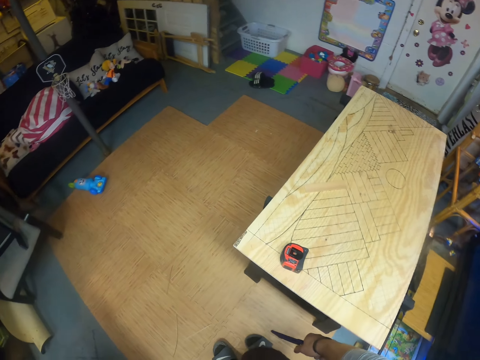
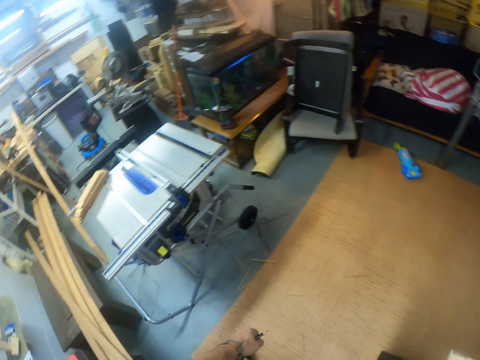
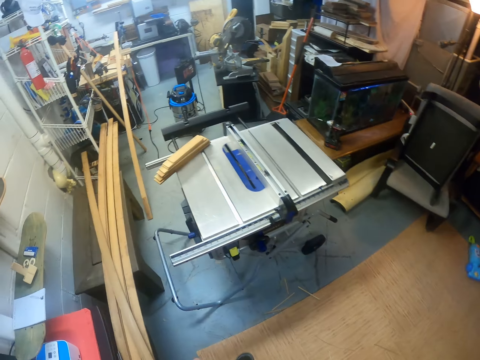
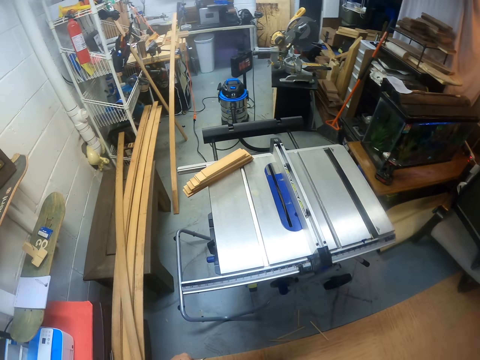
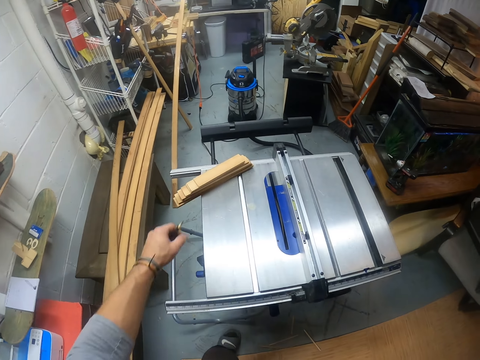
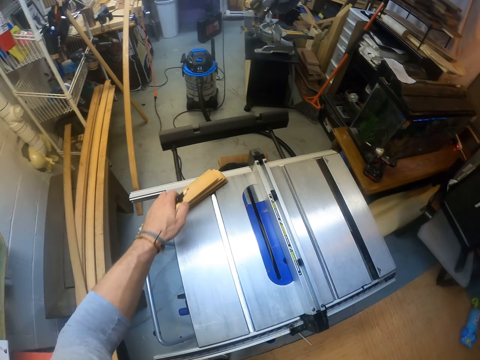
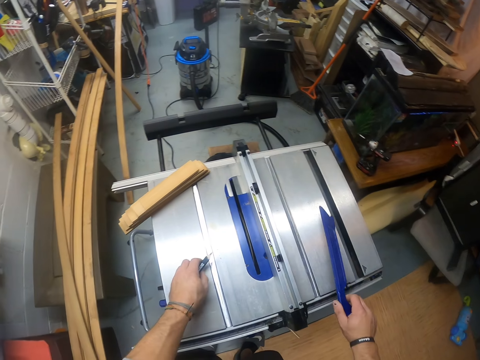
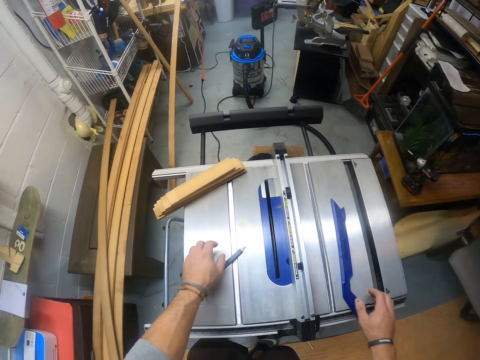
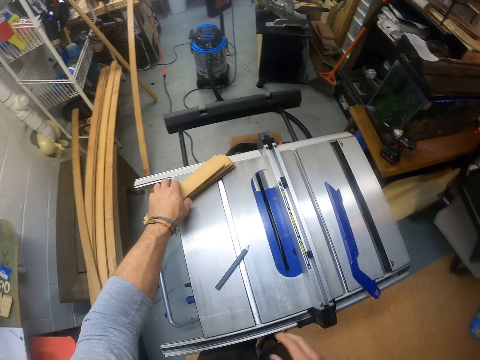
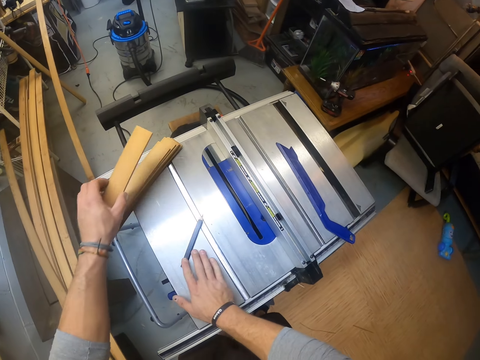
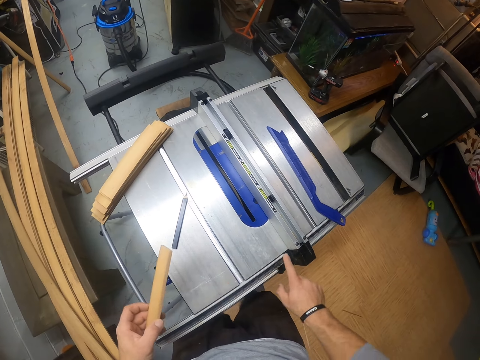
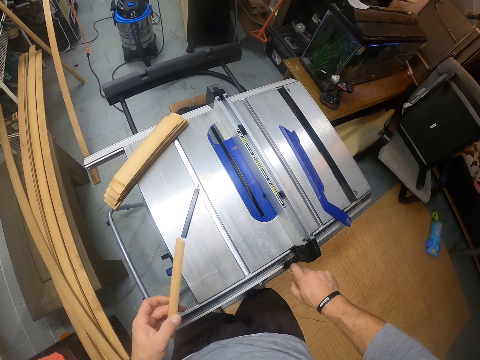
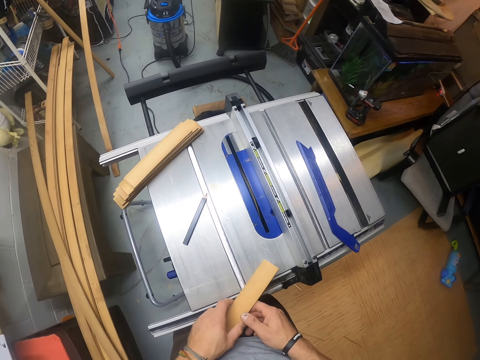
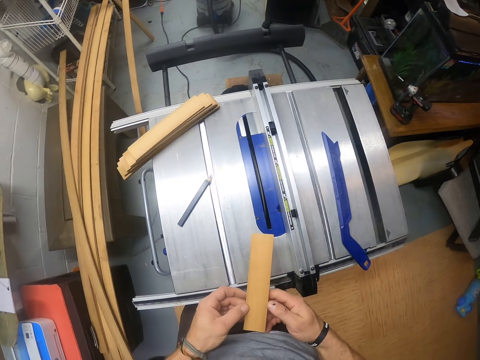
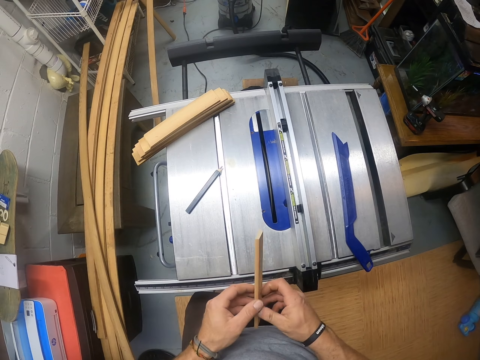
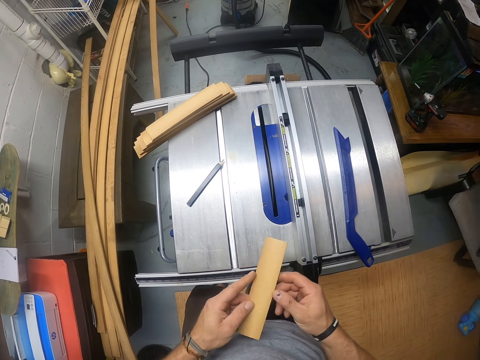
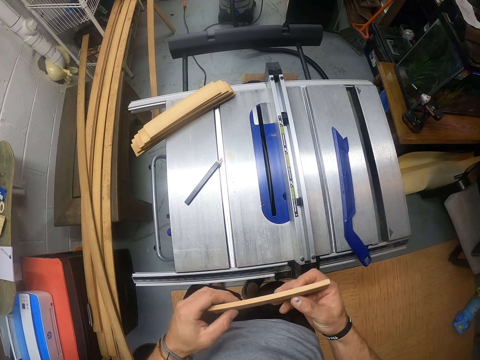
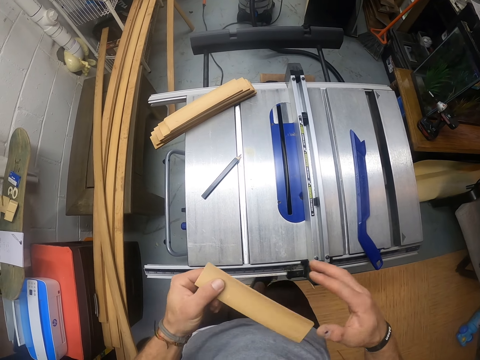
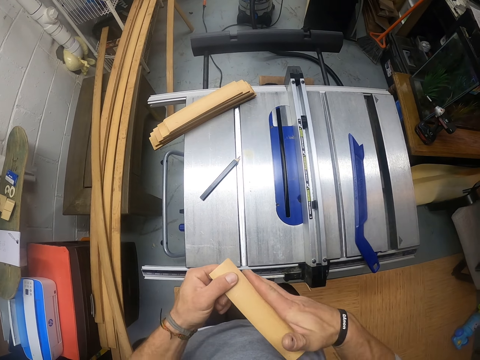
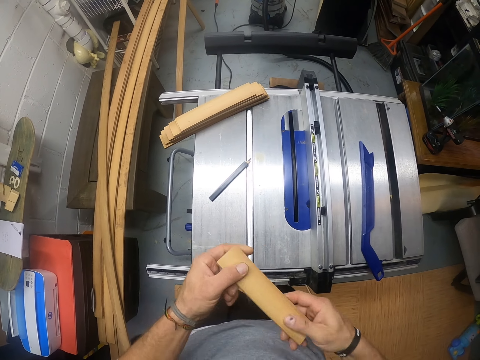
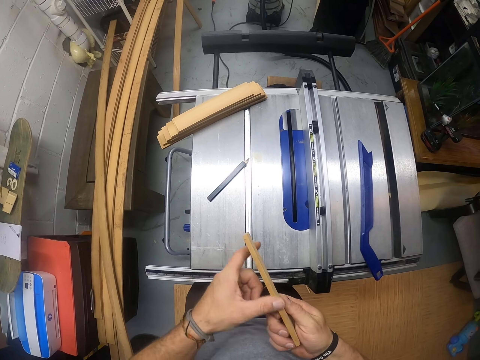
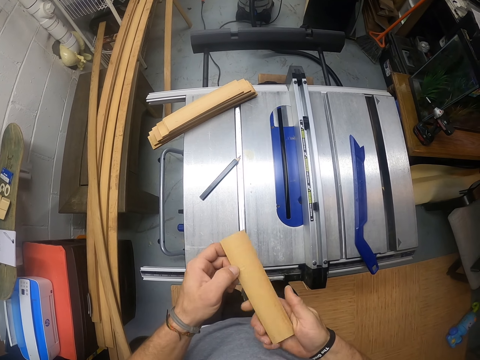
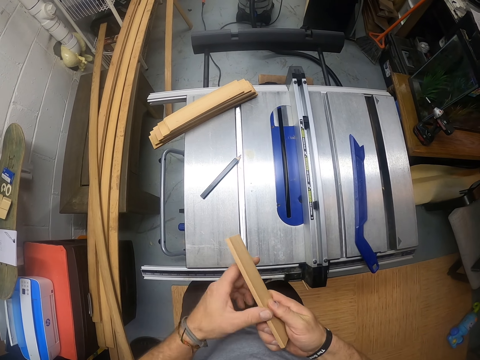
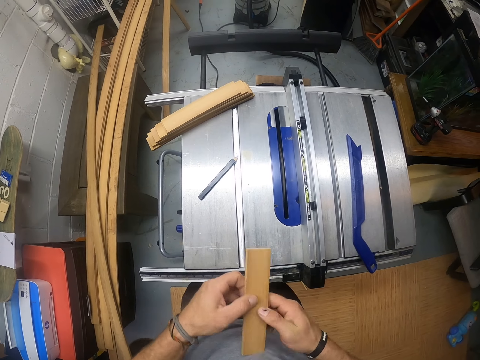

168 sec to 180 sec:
The camera wearer drops the pencil on the table saw with his left hand. He drops the table saw push stick on the table saw with his right hand. He drags the pencil with the right hand. He takes a plank from the set of planks on the table saw with his left hand. He adjusts the plank with both hands.

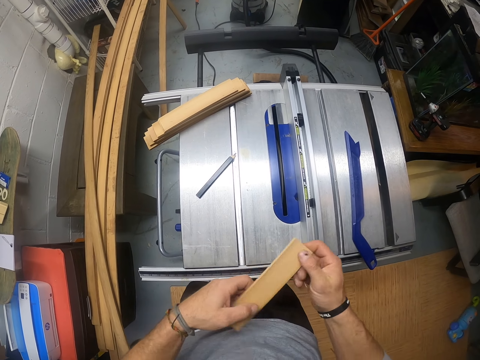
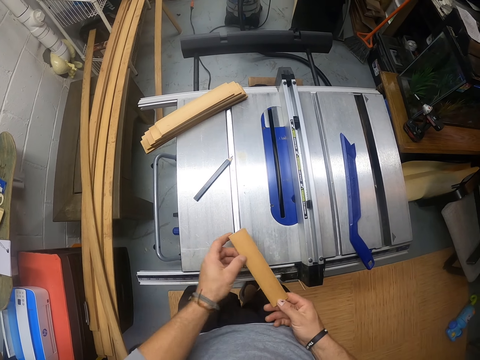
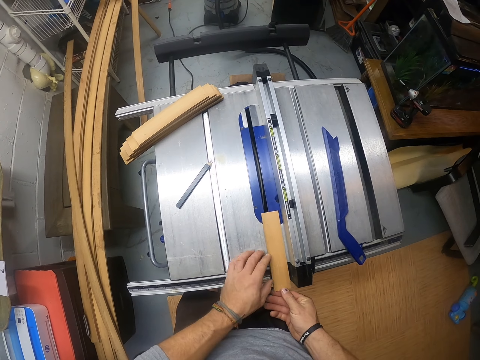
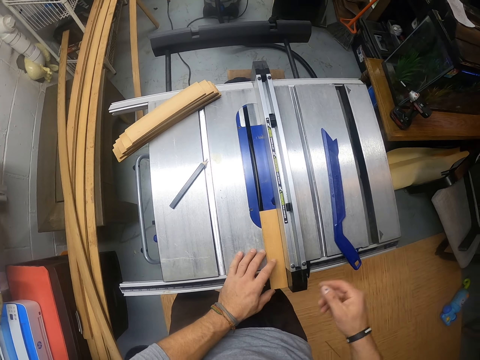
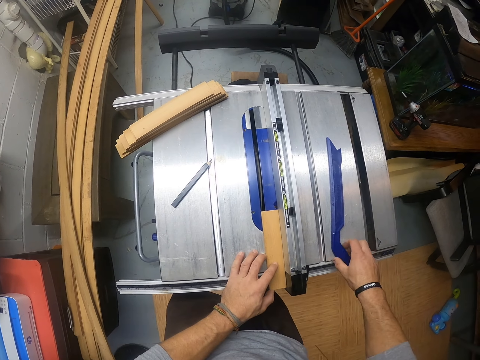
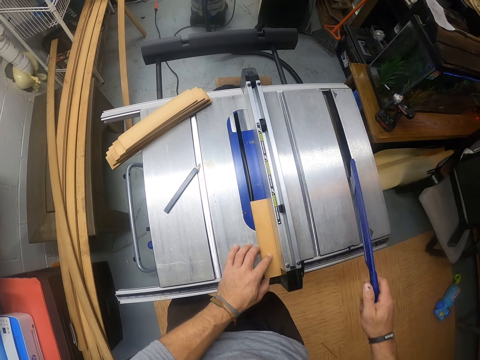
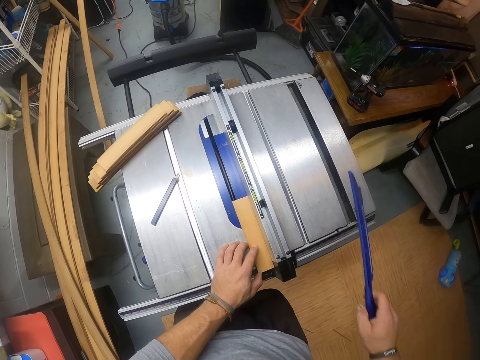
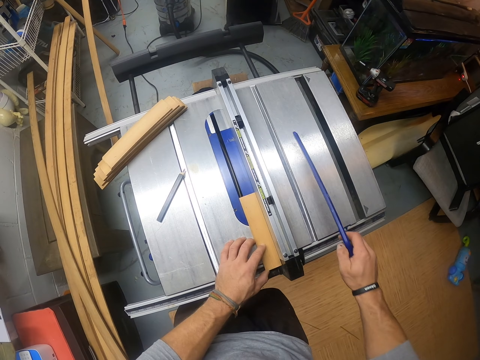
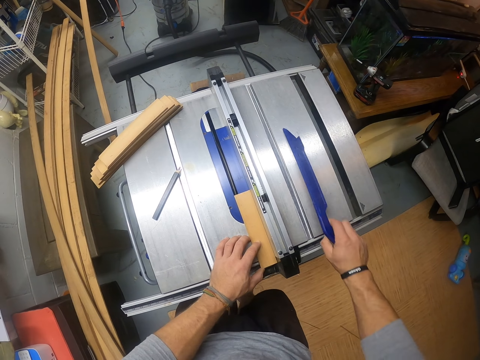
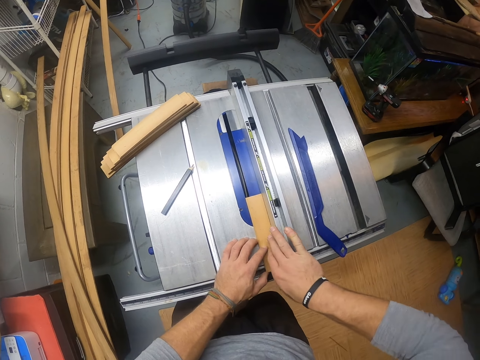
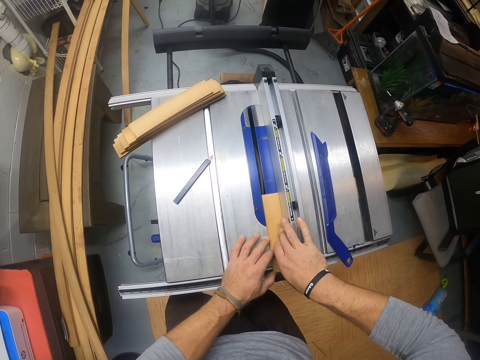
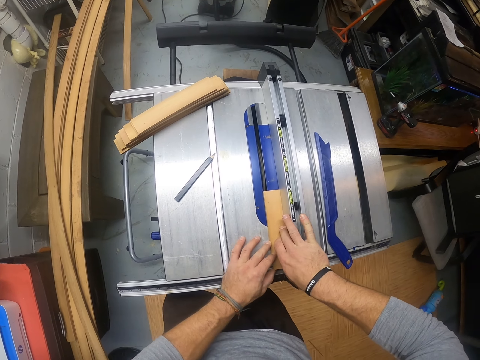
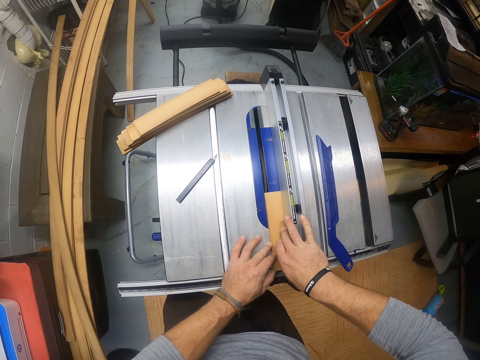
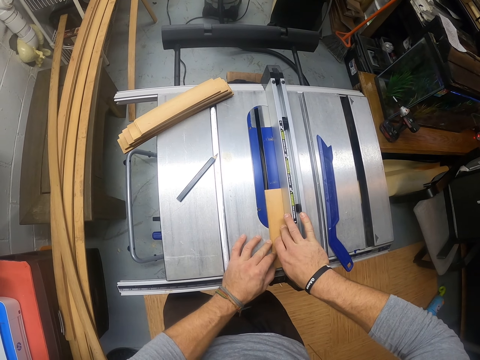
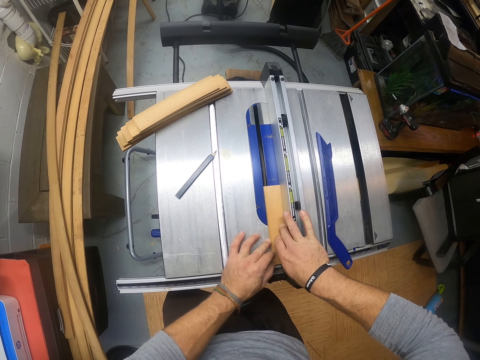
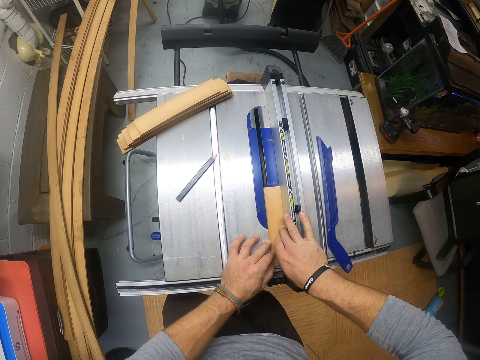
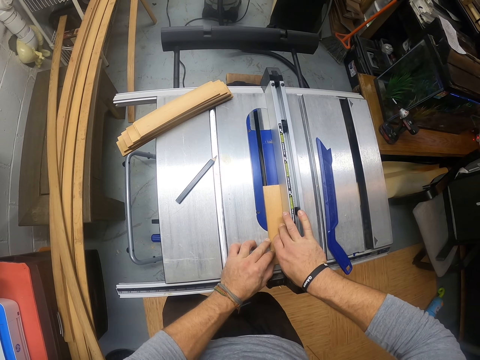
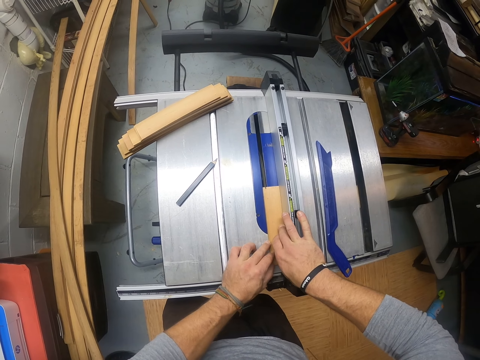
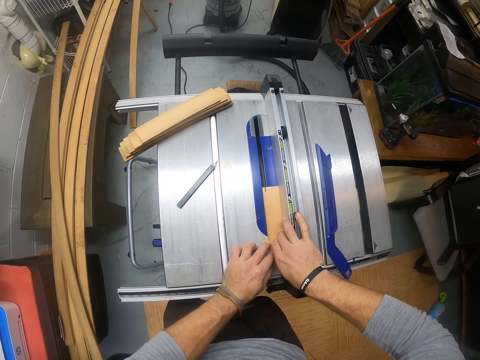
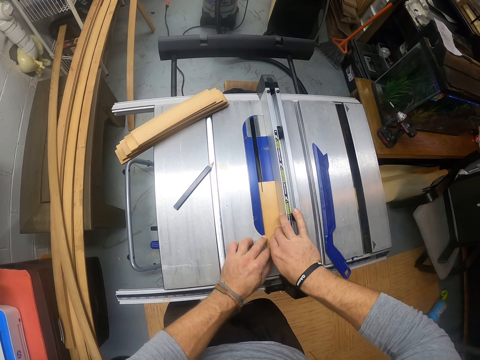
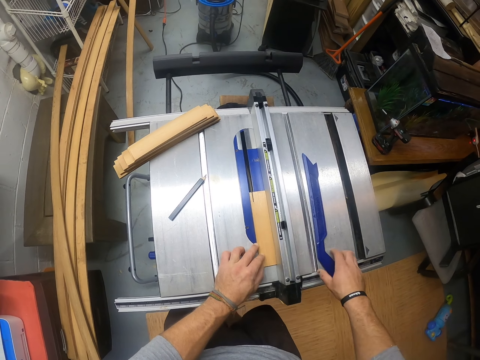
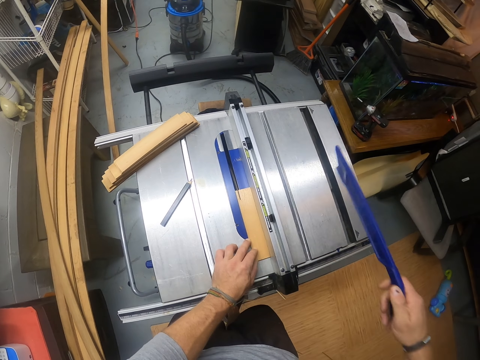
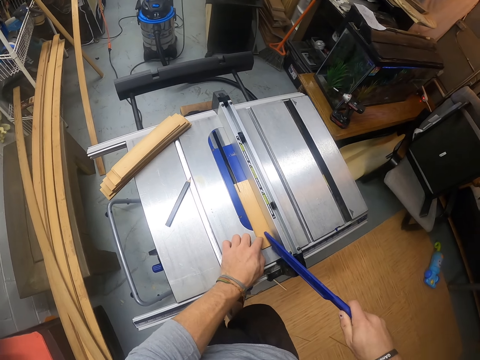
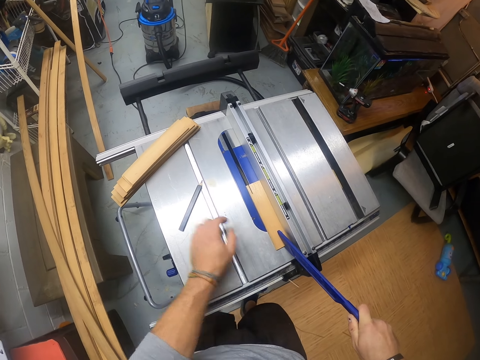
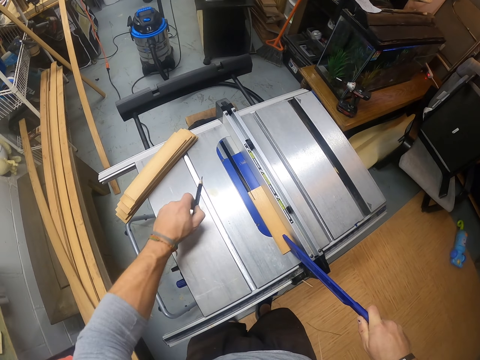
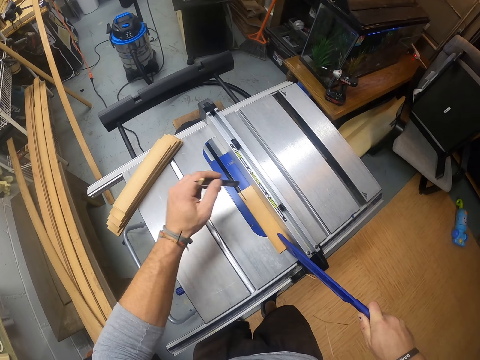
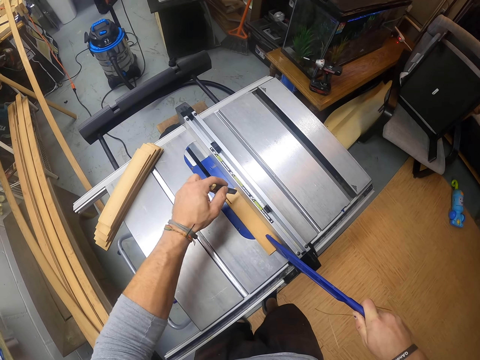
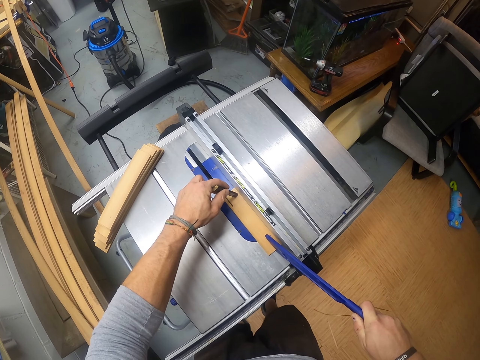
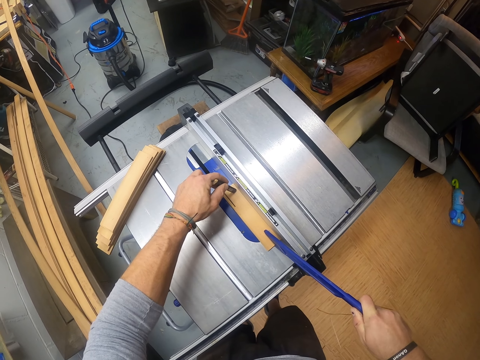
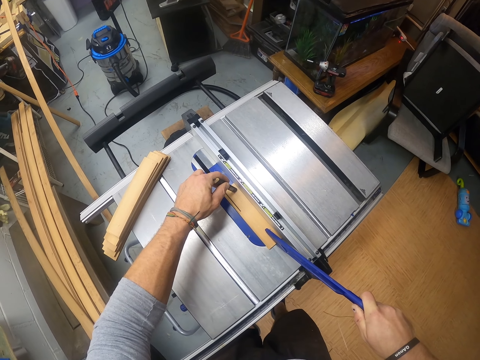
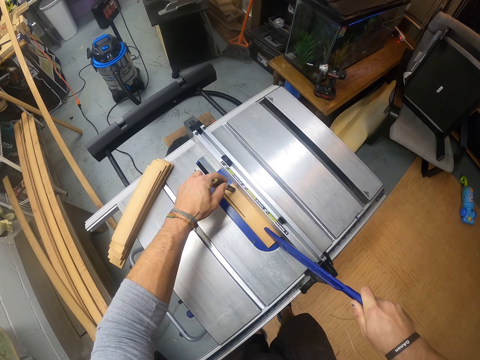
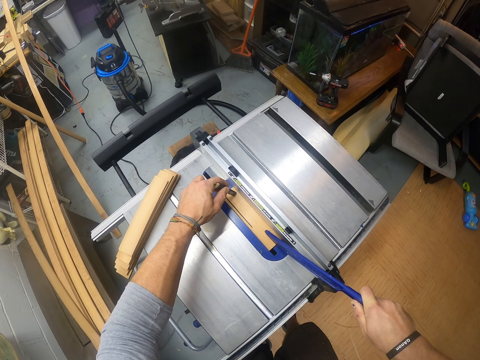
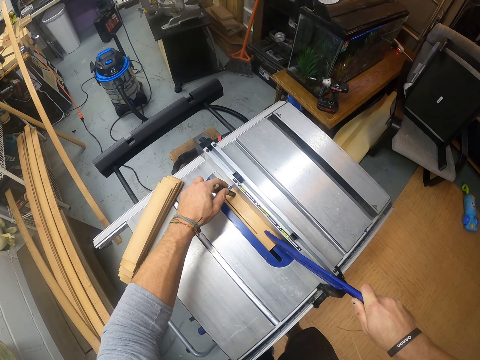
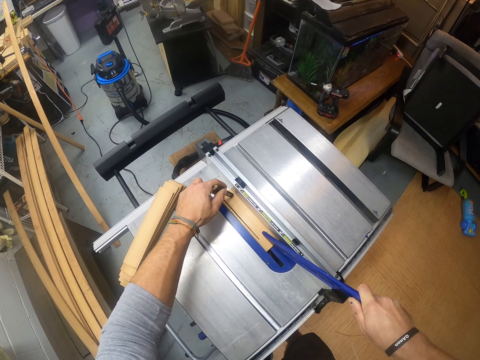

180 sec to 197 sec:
The camera wearer places the plank on the table saw with both hands. He takes the table saw push stick from the table saw with his right hand. He slices a piece of wood with the cutting machine. He drops the table saw push stick on the table saw with his right hand. He adjusts the plank on the table saw with both hands. He cuts through the plank in his hands with the table saw. He takes the table saw push stick from the table saw with his right hand. He takes the pencil from the table saw with his left hand. He pushes the plank through the table saw with the table saw push stick in his right hand and the pencil in his left hand, and supports the plank with the pencil in his left hand.
